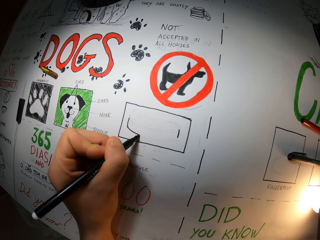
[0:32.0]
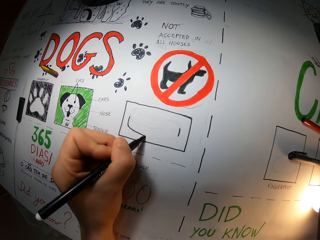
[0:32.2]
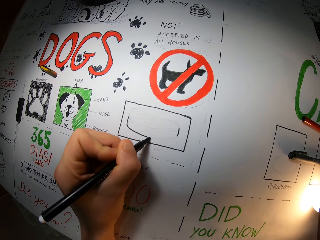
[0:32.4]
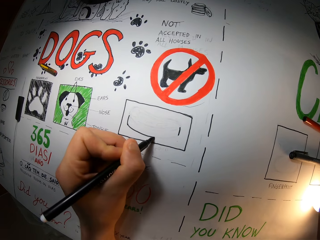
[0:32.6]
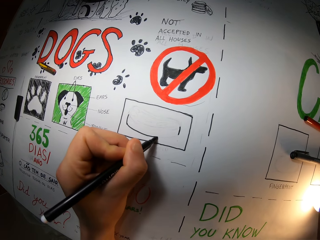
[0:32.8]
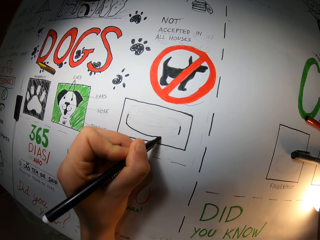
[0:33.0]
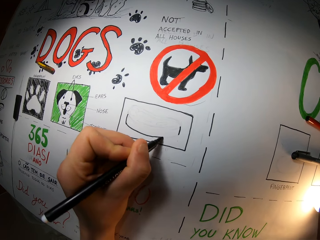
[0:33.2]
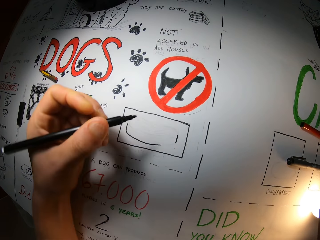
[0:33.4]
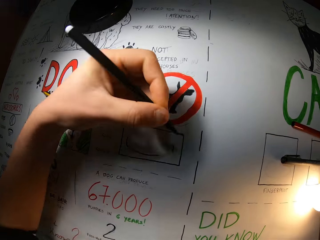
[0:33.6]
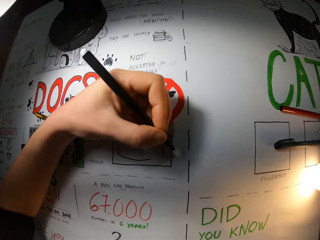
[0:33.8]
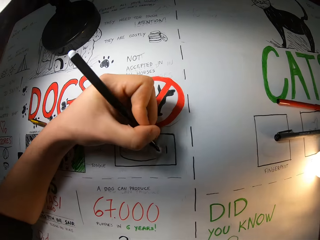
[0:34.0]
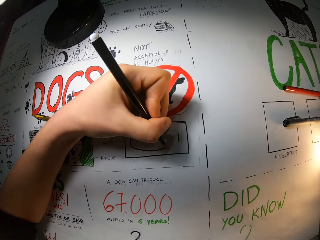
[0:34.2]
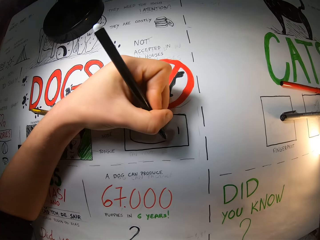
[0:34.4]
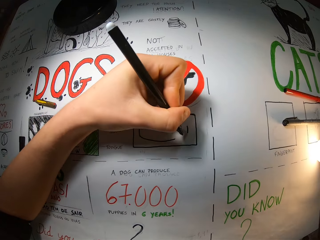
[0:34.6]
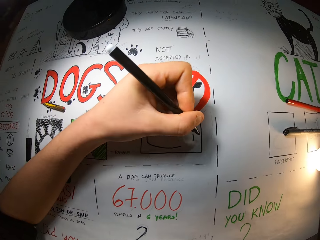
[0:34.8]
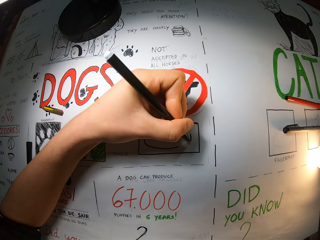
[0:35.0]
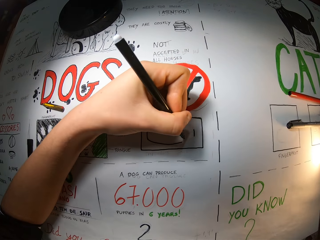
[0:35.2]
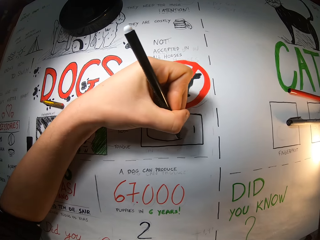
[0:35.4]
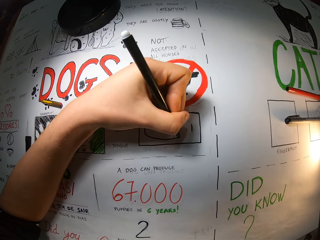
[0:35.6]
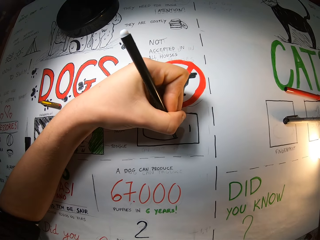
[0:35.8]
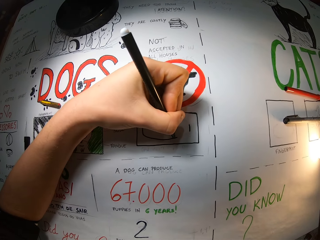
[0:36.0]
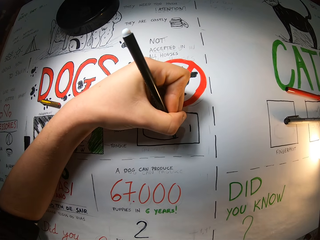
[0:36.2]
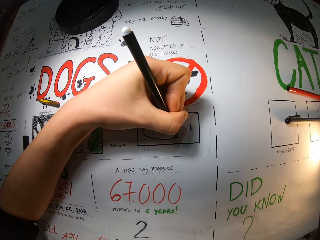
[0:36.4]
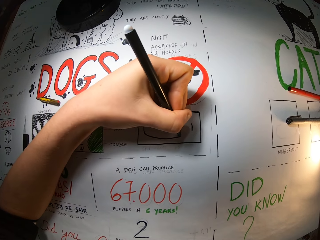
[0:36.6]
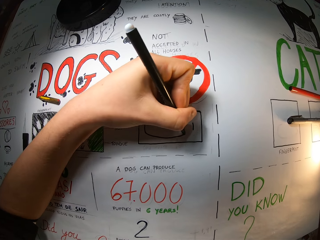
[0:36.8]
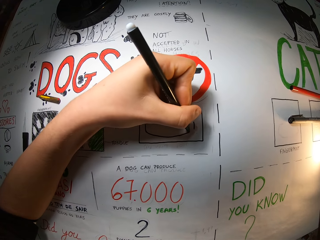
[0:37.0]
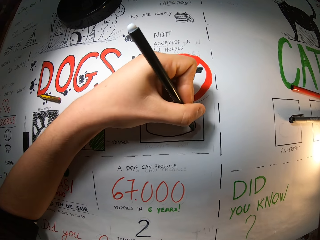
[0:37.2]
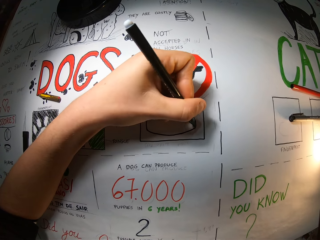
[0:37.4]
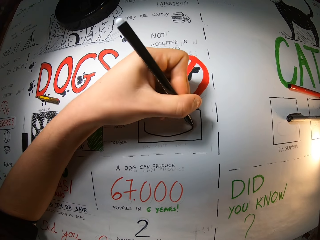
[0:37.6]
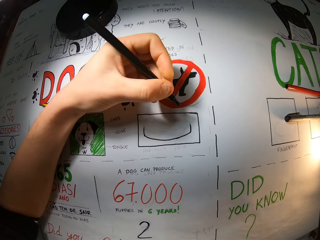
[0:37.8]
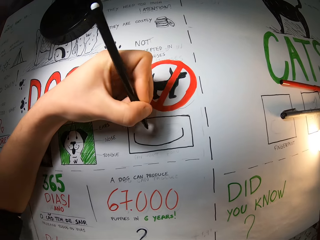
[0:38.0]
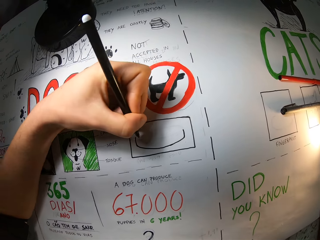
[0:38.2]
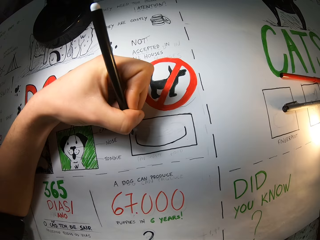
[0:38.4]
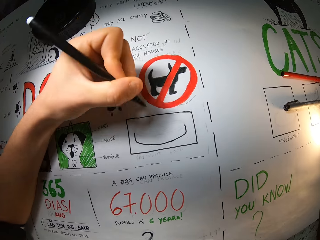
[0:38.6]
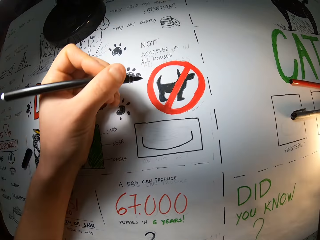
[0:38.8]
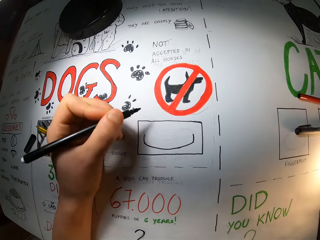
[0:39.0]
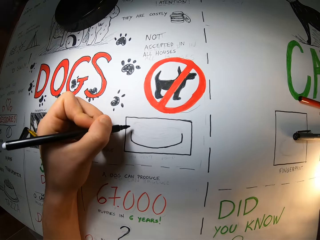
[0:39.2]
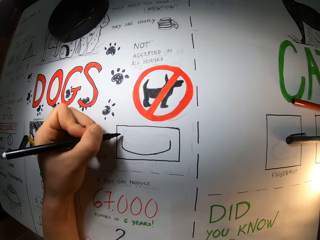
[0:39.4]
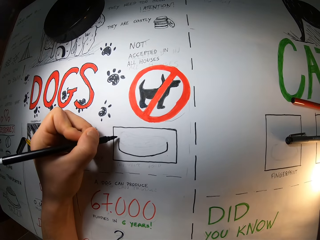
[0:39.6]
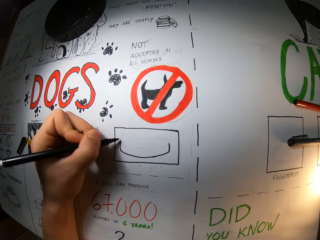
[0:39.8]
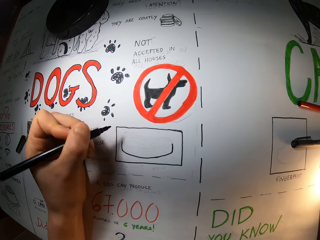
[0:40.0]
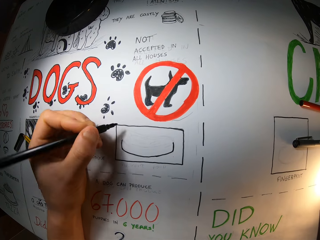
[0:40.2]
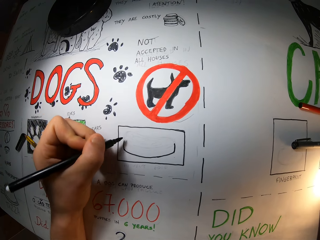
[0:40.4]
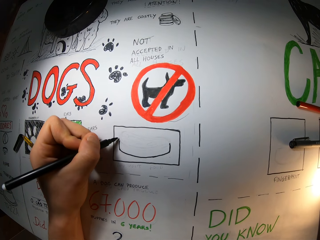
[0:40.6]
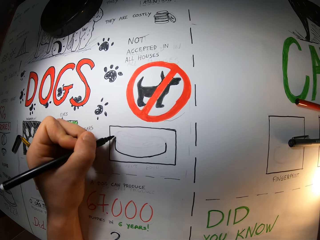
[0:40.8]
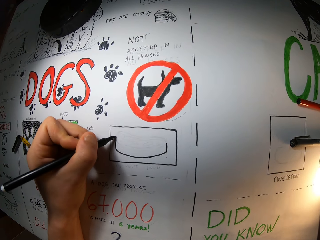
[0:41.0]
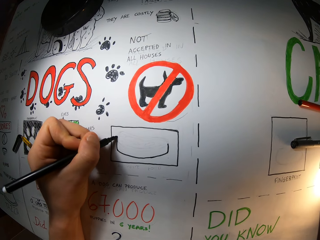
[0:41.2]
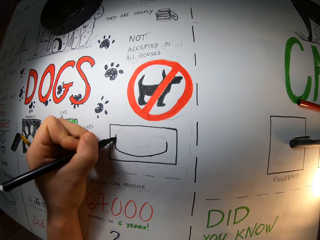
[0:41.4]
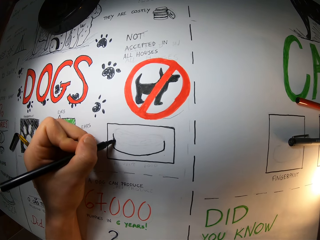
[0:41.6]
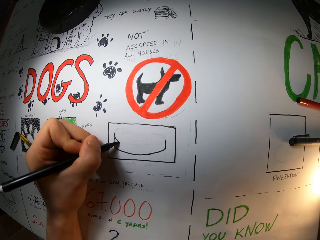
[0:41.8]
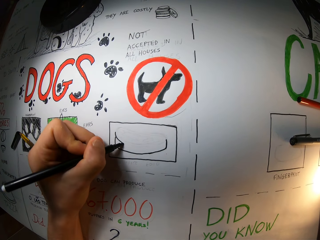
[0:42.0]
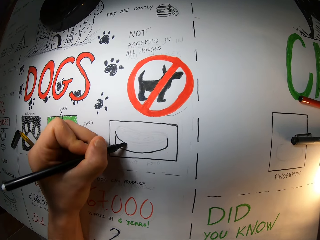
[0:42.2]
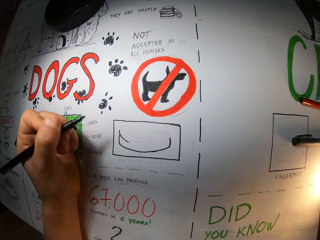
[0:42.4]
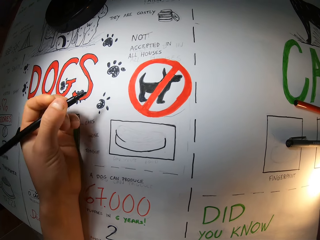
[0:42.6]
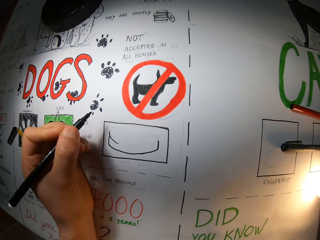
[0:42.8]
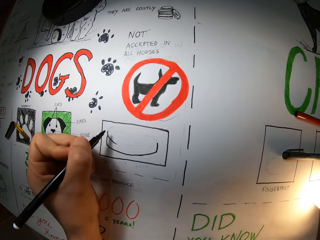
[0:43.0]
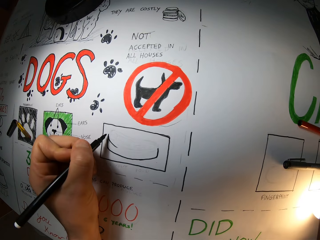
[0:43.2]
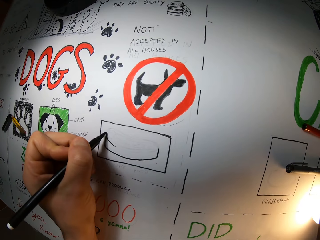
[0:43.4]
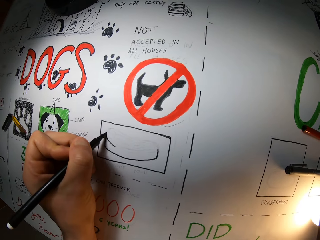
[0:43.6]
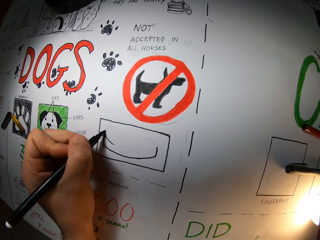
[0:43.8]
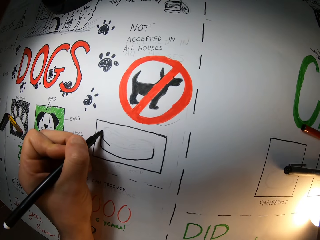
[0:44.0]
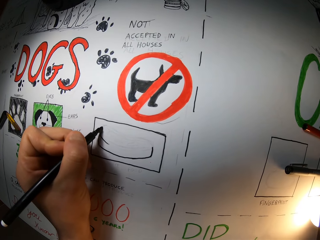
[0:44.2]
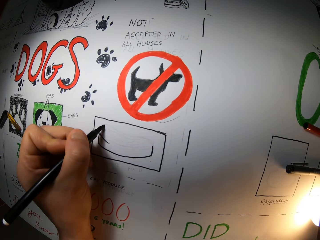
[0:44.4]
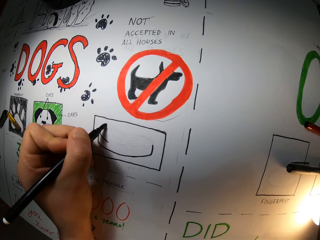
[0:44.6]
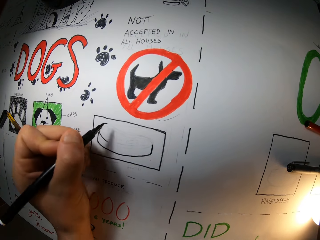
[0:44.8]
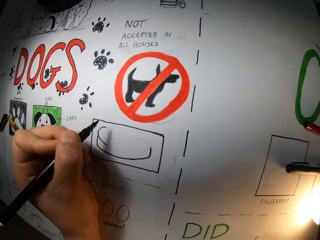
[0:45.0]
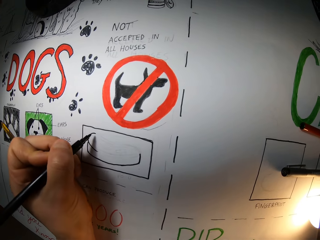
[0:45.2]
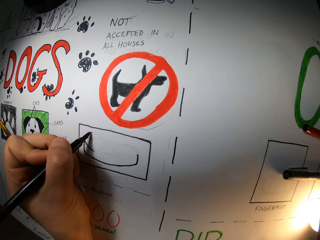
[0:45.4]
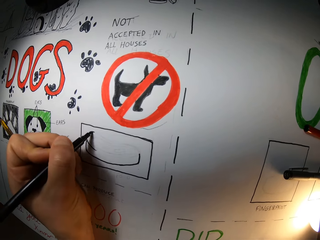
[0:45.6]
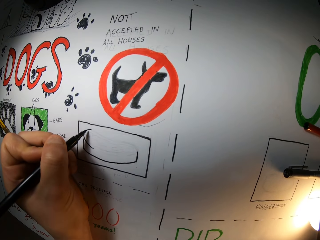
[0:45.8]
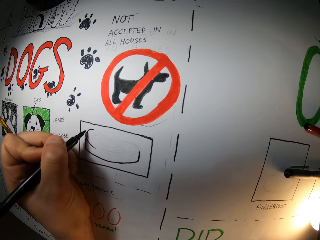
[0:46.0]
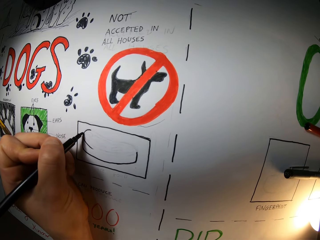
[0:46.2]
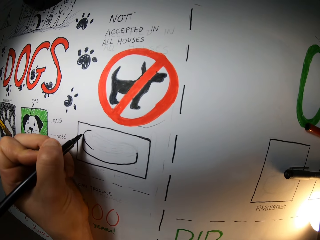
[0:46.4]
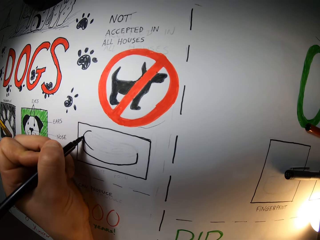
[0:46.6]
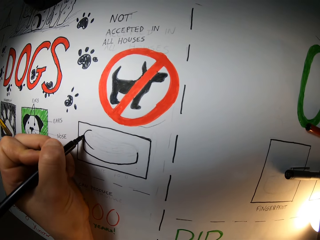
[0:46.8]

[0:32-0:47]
The camera wearer draws on a paper. They move the pen away from the drawing. They draw on the paper. They move the pen away from the drawing. They draw on the paper. They move the pen away from the drawing. They do it again. They draw on the paper.

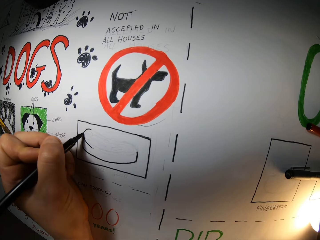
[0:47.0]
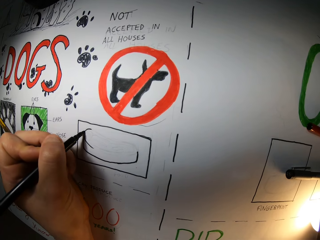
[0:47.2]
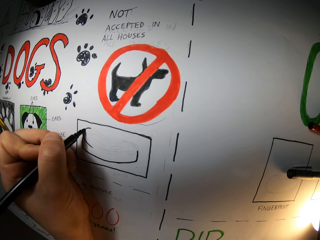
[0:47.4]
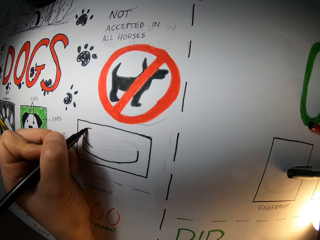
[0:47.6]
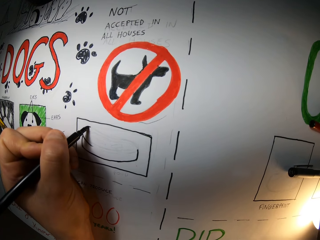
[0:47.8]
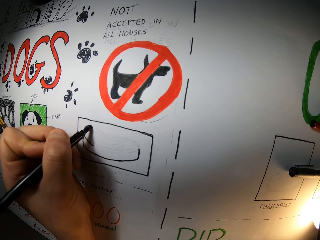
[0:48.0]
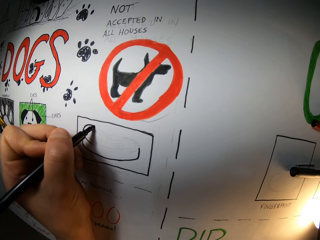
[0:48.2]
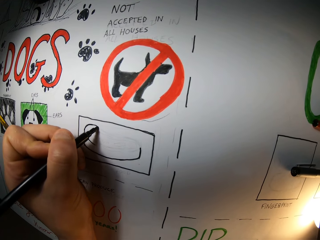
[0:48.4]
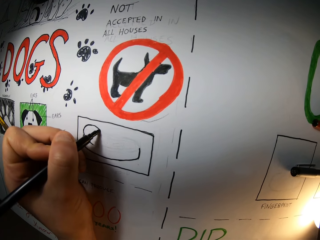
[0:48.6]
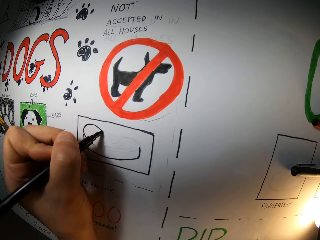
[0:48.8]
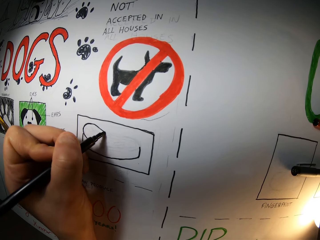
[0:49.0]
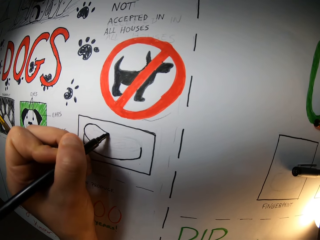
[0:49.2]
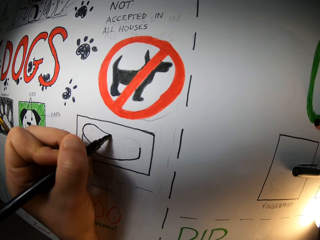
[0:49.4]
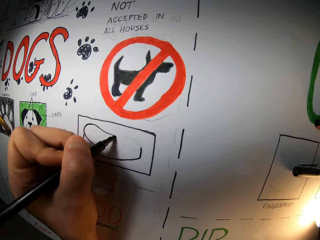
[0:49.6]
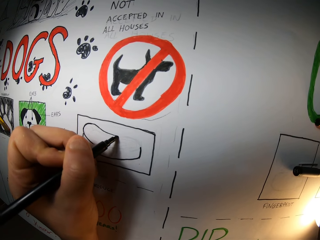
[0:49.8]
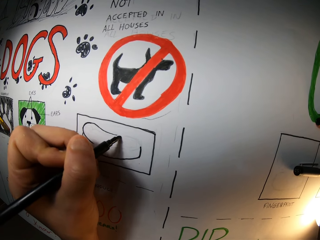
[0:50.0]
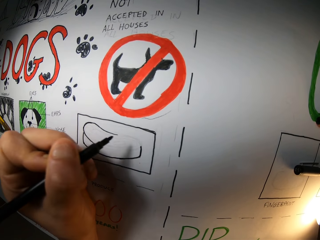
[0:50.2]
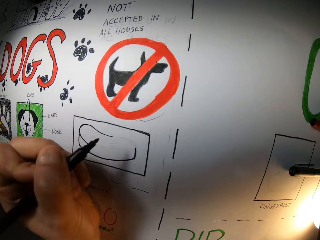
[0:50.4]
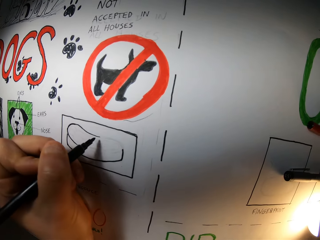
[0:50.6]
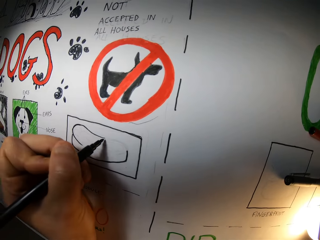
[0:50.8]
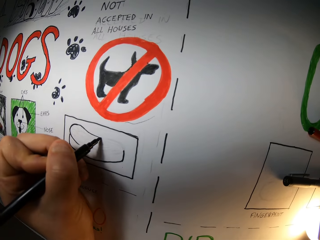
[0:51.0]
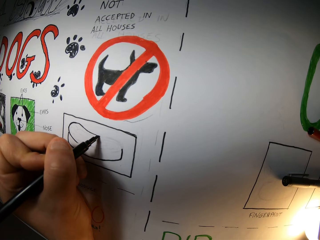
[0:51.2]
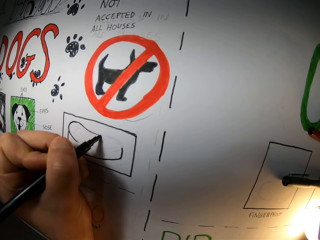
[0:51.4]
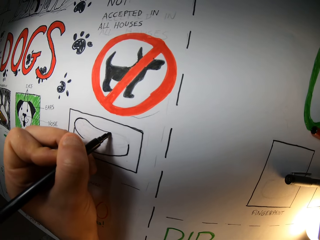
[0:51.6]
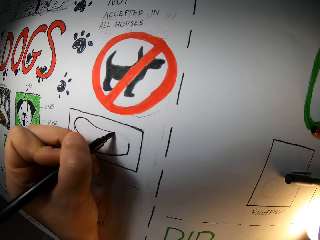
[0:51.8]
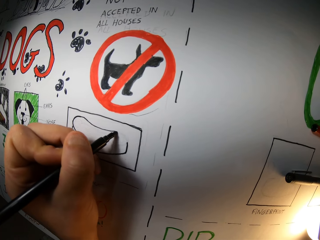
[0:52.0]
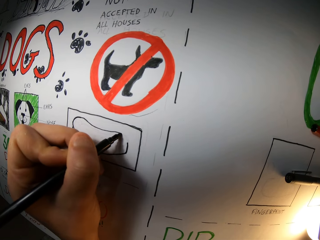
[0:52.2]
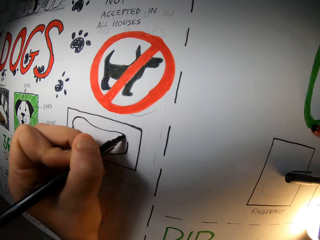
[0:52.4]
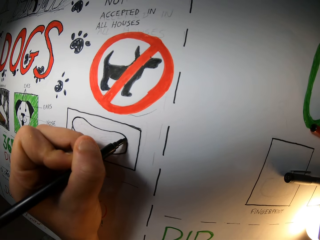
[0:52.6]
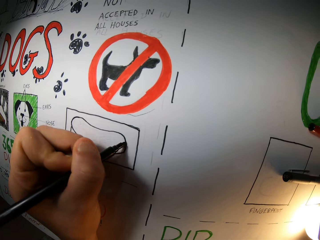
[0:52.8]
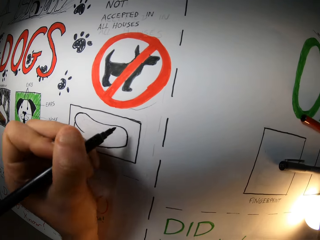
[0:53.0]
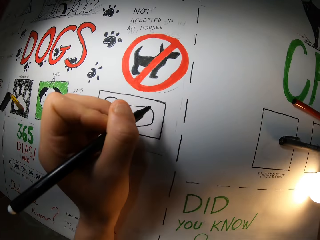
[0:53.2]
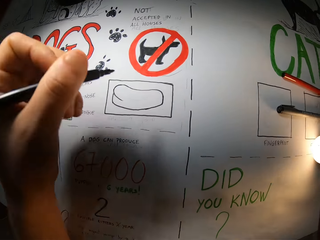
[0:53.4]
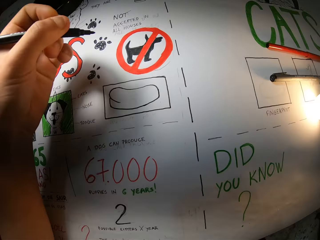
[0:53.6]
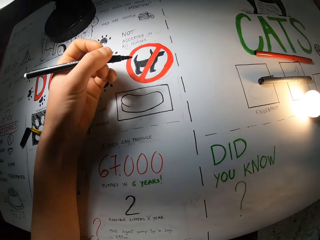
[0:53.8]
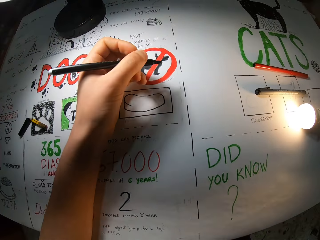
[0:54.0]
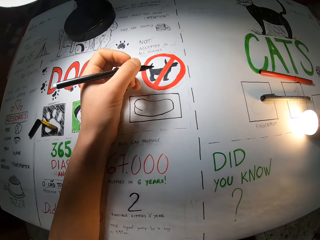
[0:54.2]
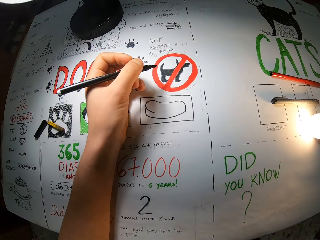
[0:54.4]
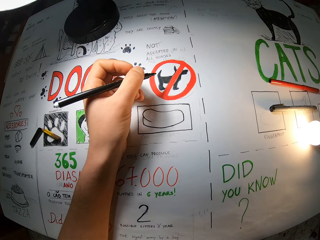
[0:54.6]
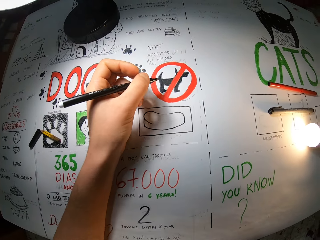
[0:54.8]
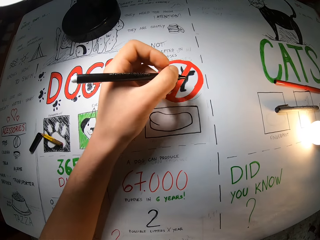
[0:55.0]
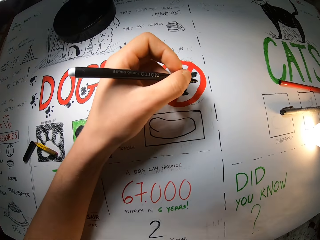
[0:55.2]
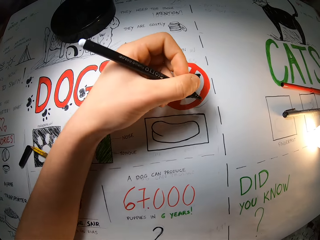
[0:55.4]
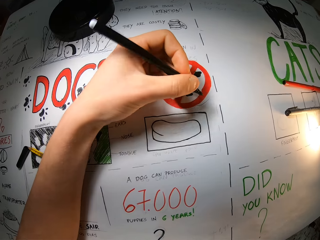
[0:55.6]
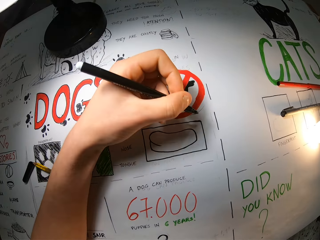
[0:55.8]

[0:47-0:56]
The camera wearer moves the pen away from the drawing. They draw on a paper. They move the pen away from the drawing.
